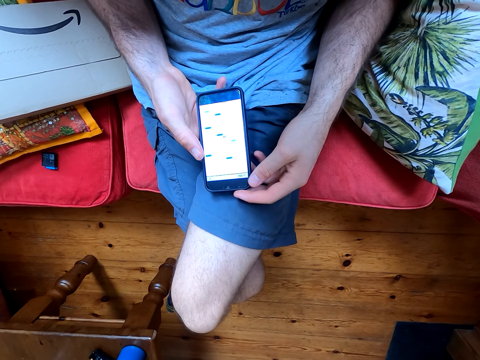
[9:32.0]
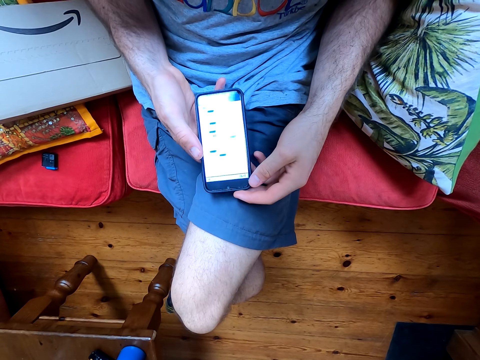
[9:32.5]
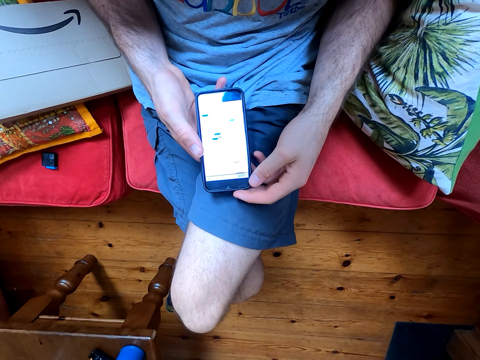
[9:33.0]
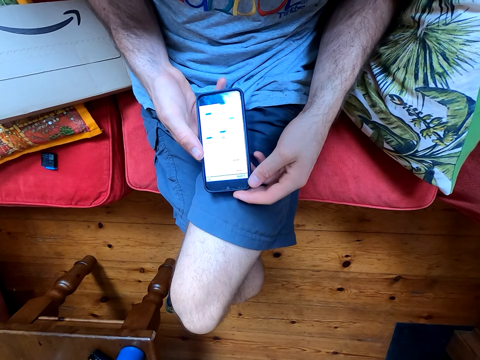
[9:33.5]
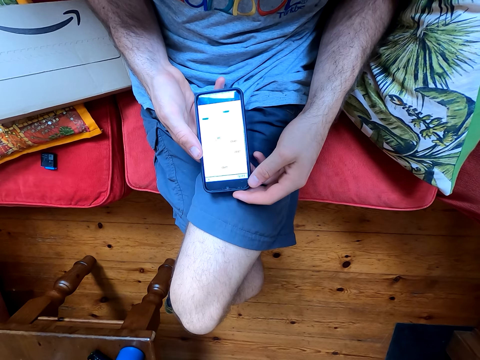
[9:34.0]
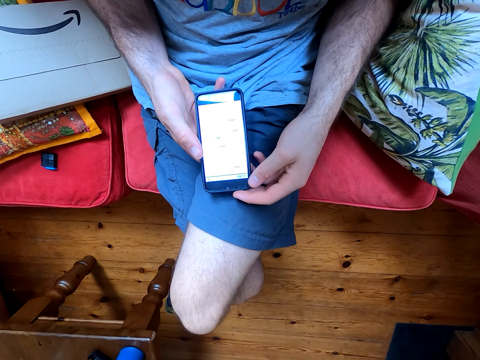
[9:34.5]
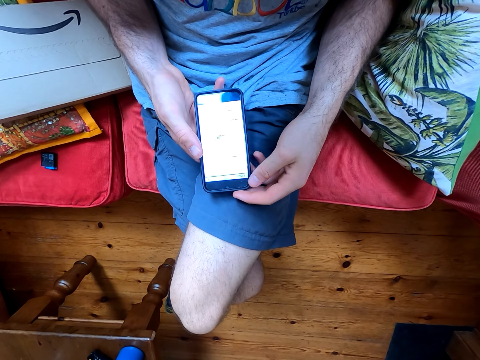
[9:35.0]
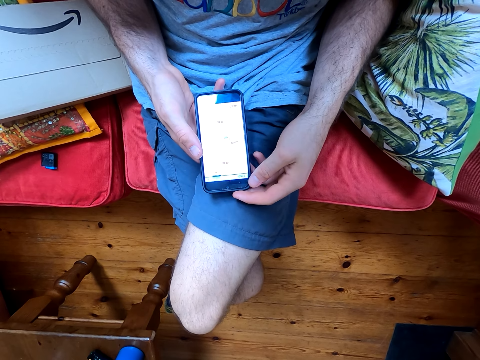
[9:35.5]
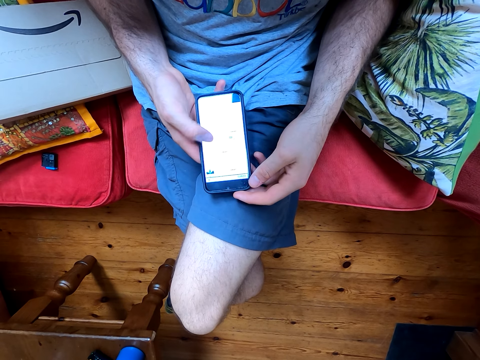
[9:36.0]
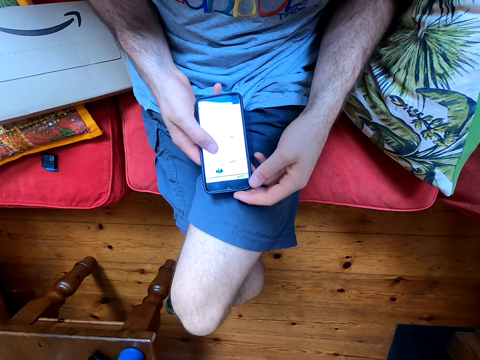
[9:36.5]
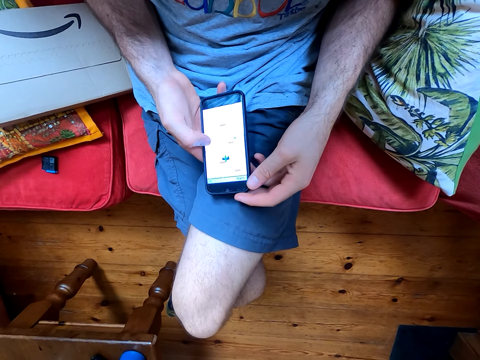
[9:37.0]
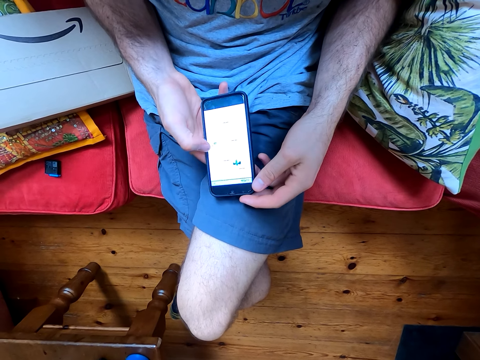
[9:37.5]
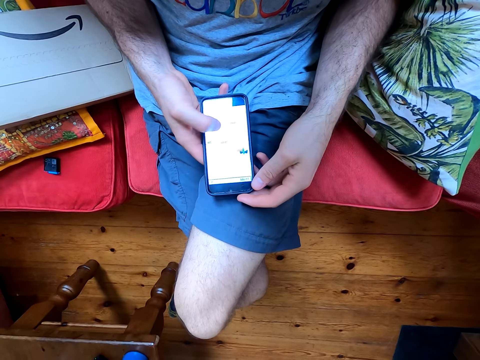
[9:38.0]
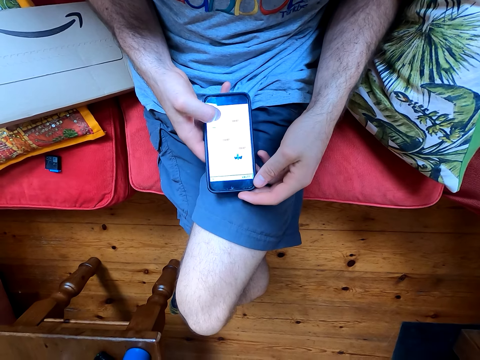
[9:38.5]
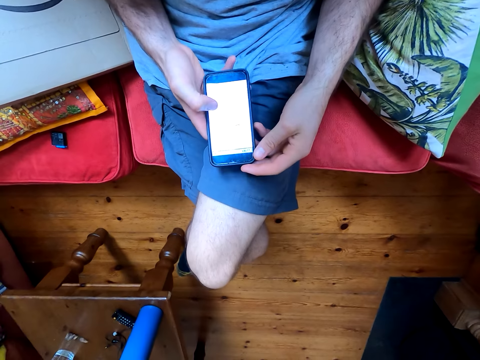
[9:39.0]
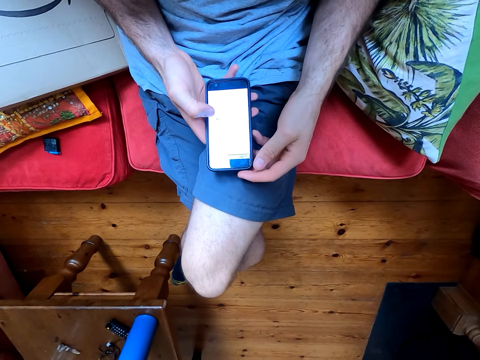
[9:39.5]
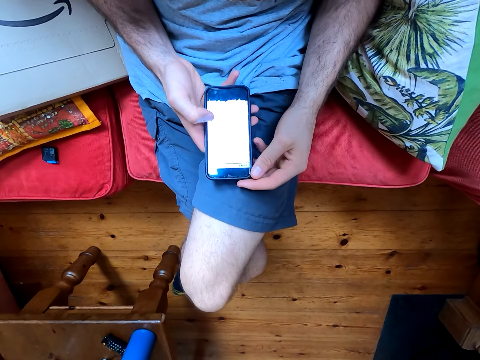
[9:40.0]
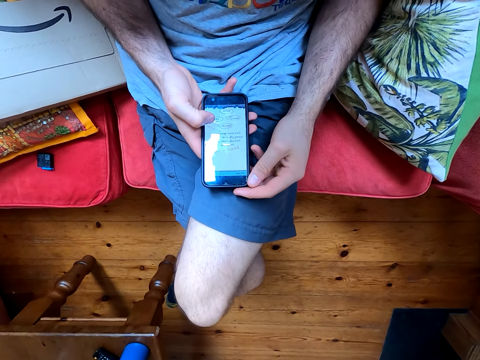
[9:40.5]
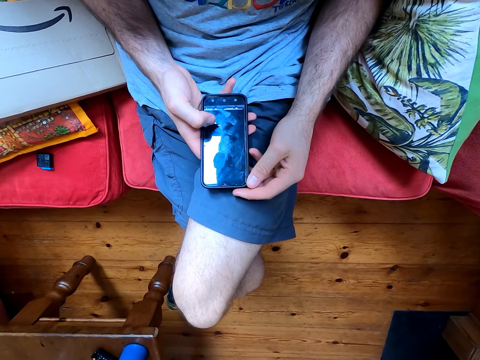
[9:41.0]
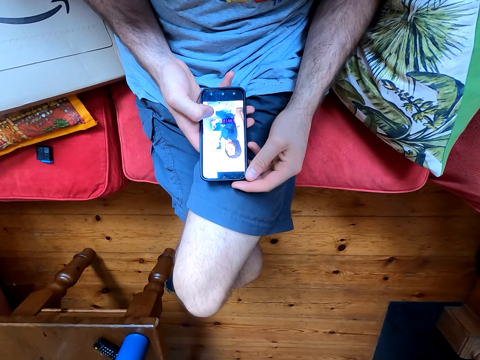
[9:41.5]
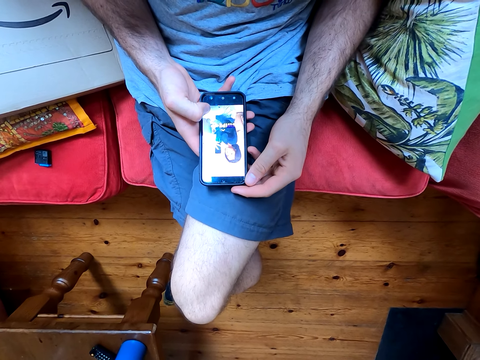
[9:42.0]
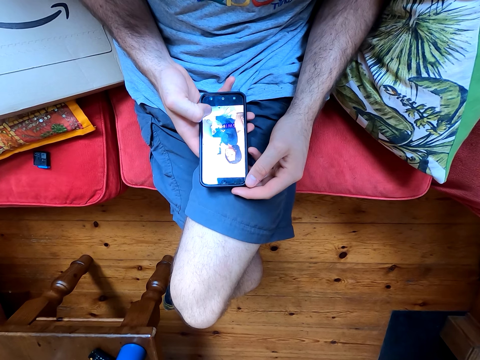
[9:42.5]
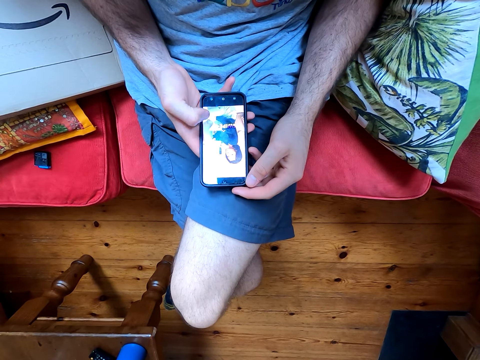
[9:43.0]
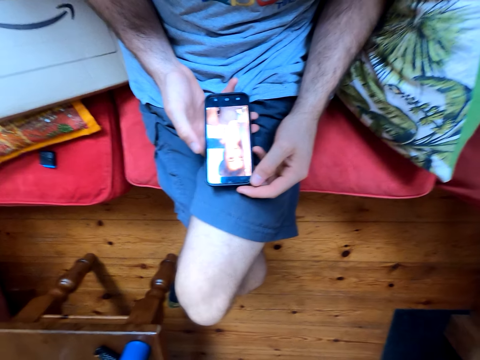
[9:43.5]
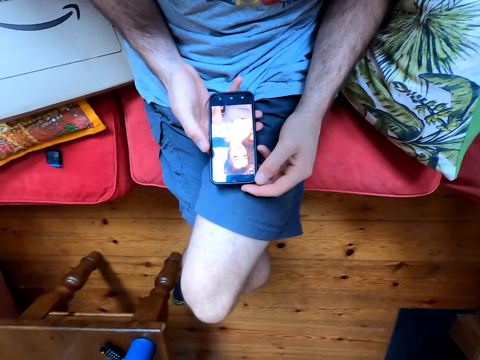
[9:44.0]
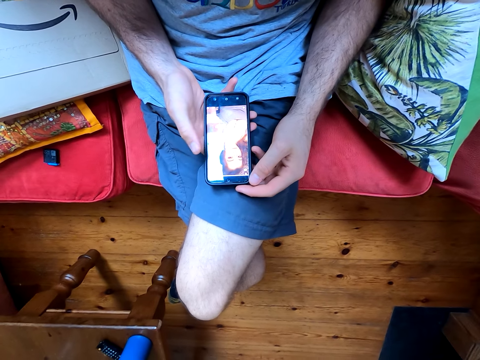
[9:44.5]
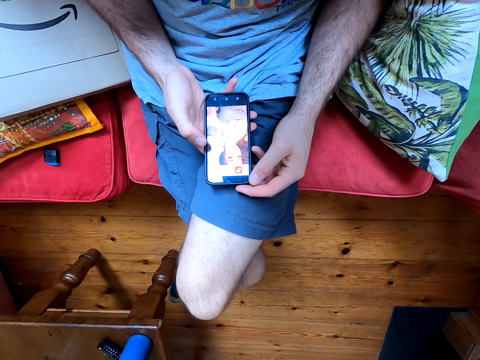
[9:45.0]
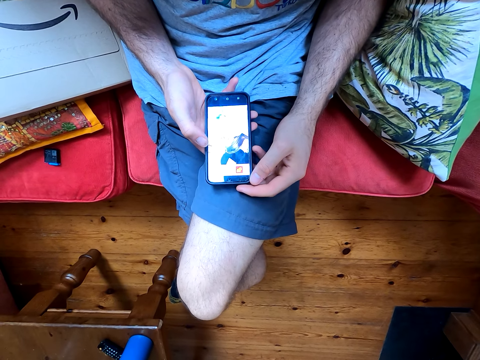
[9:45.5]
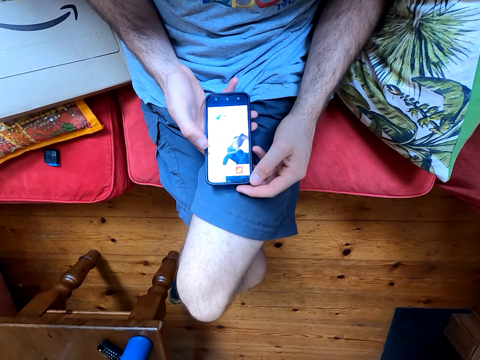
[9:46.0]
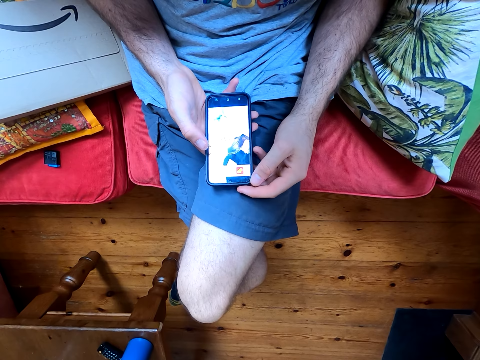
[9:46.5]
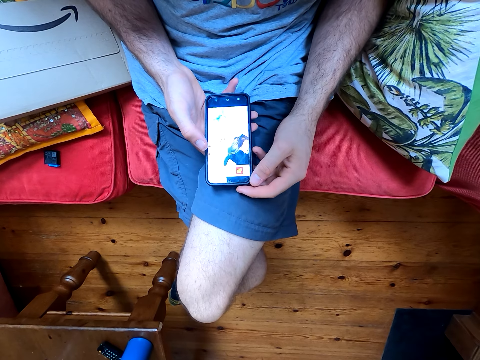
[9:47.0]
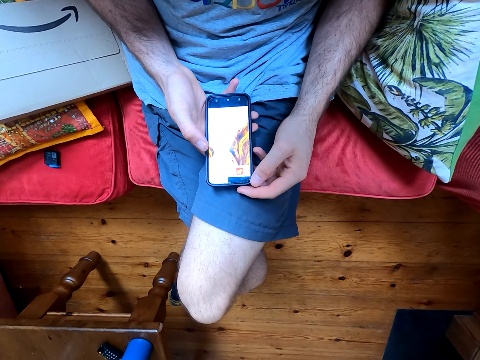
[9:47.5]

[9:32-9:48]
The camera wearer converses with a woman. They play the game on his phone. The woman converses with the camera wearer. The camera wearer uses his phone. They converse with the woman.

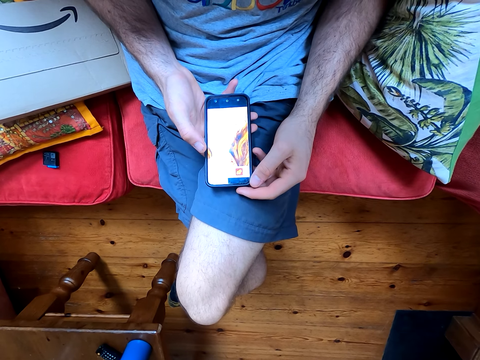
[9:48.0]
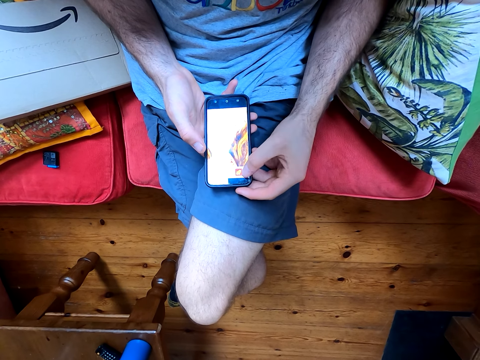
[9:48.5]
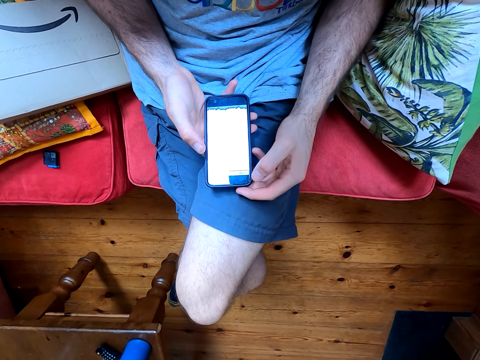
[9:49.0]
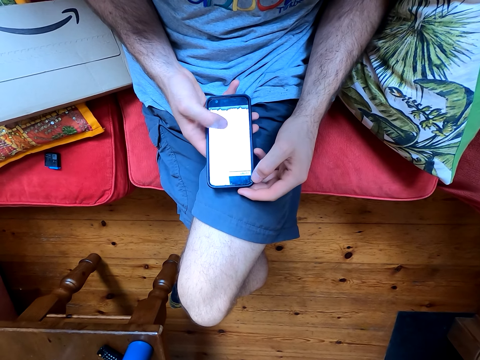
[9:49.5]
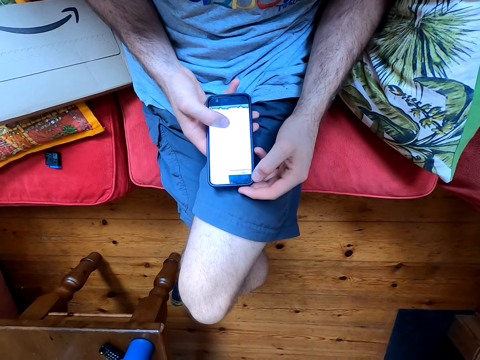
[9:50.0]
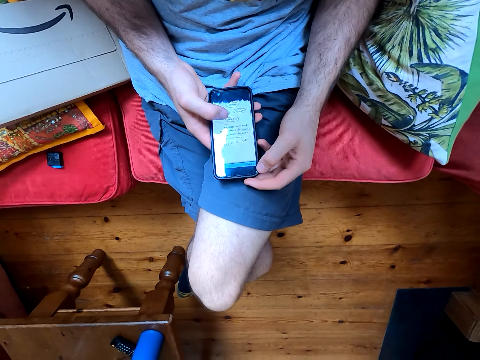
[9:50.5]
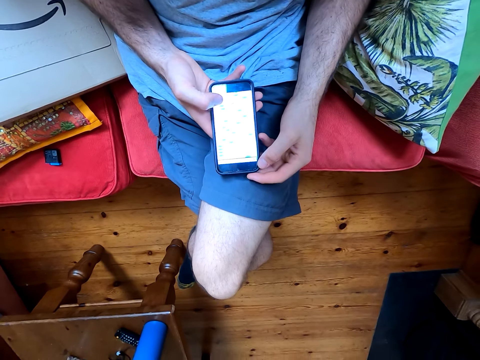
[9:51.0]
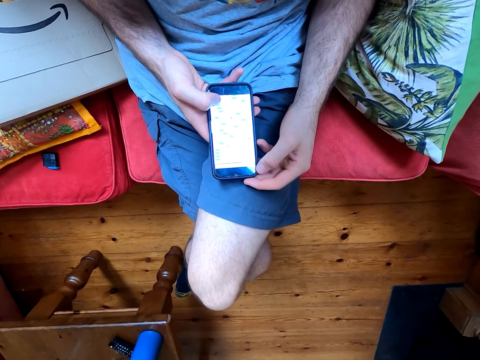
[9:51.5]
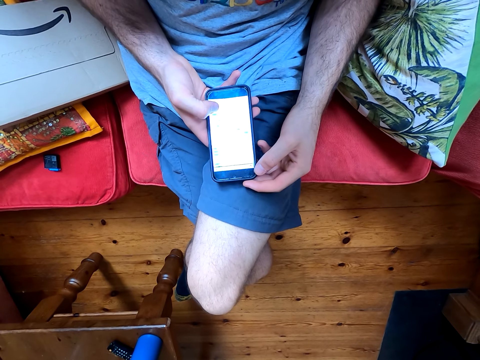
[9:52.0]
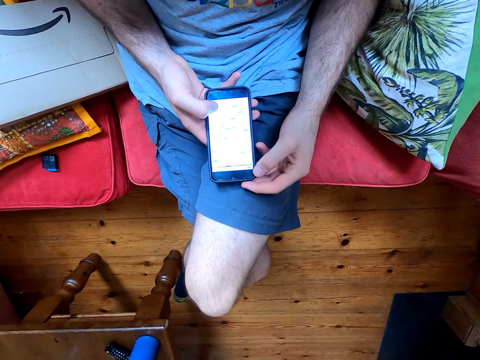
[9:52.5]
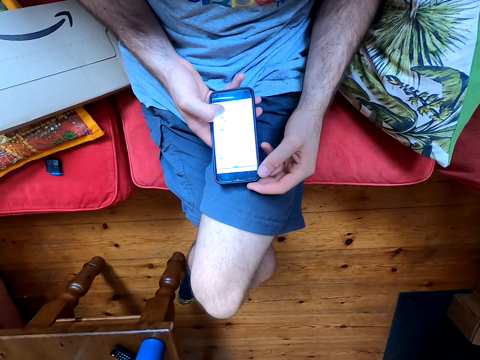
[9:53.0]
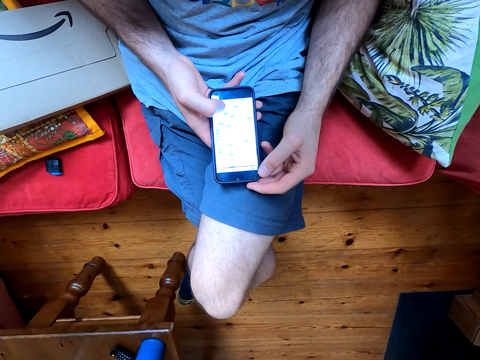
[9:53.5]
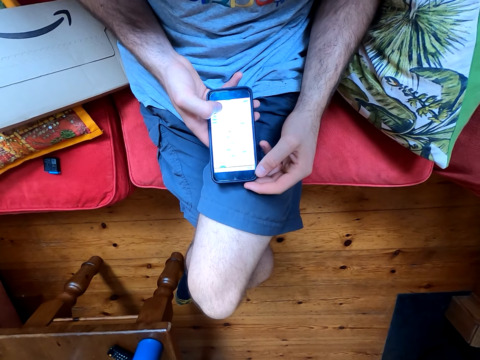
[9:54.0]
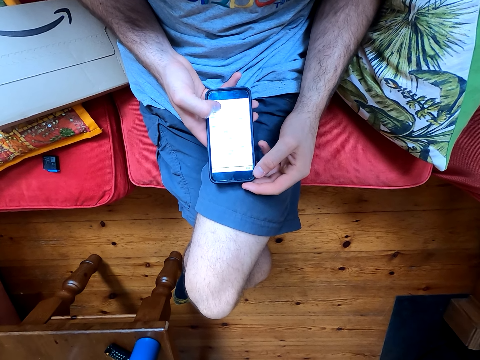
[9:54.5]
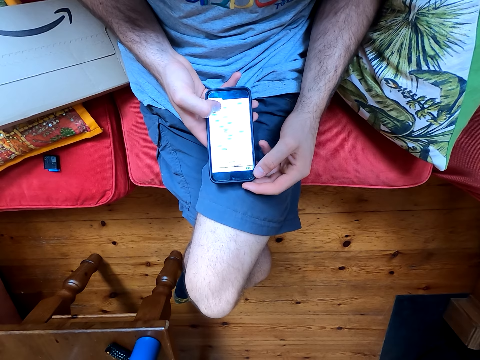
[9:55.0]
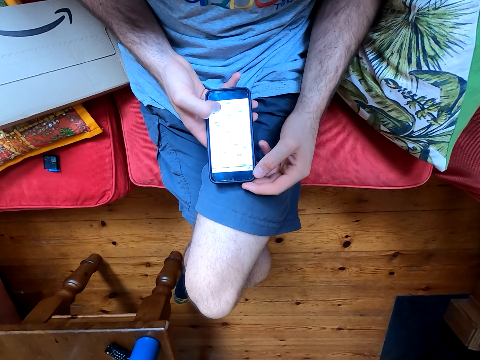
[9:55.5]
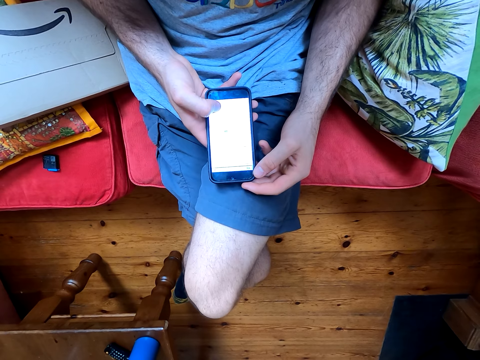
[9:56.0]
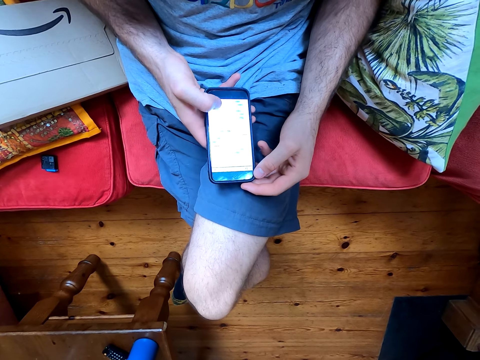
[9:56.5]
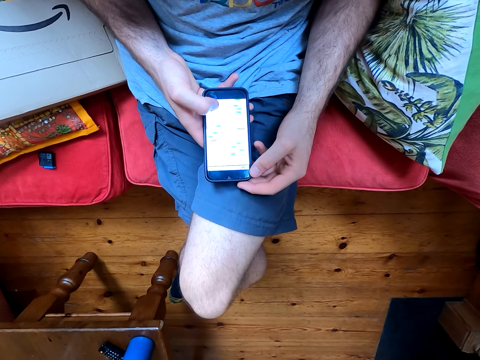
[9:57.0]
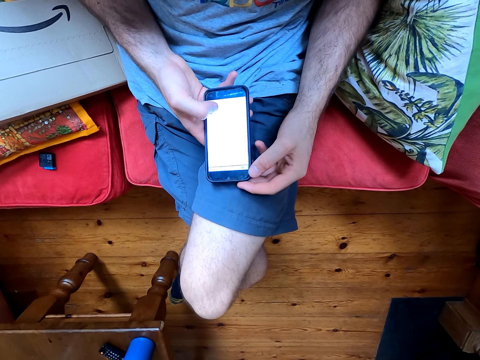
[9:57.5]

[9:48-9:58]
The camera wearer uses his phone. They play the game on his phone.
